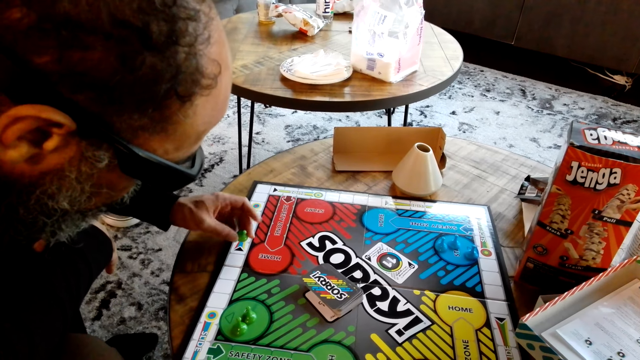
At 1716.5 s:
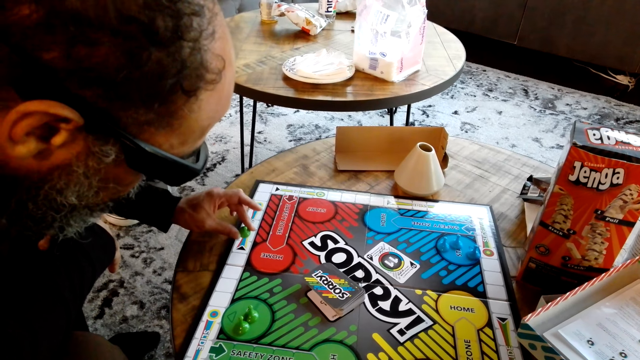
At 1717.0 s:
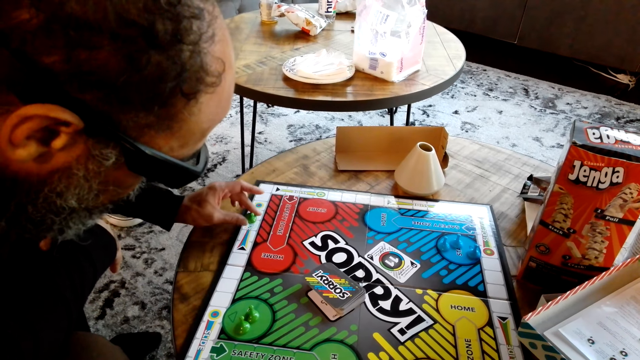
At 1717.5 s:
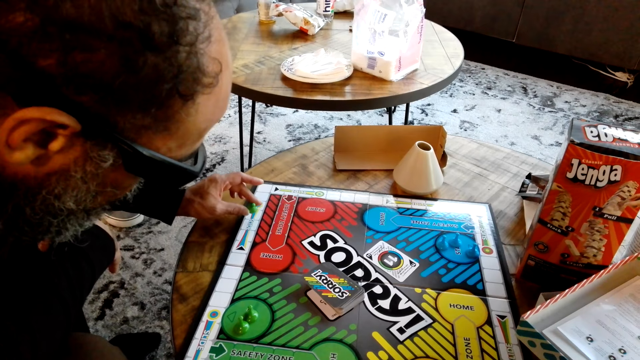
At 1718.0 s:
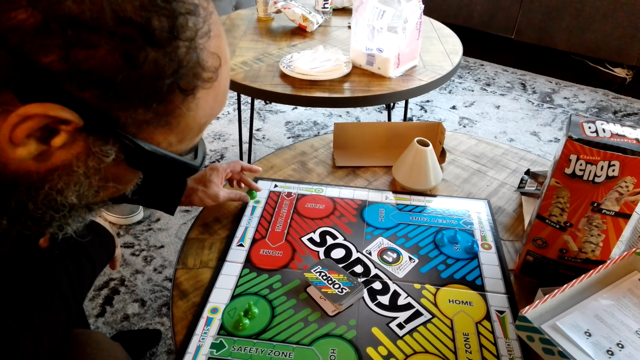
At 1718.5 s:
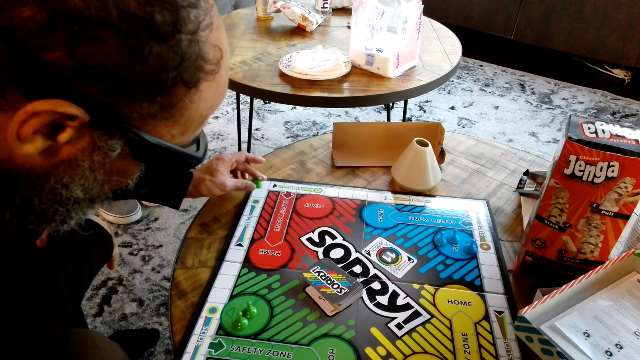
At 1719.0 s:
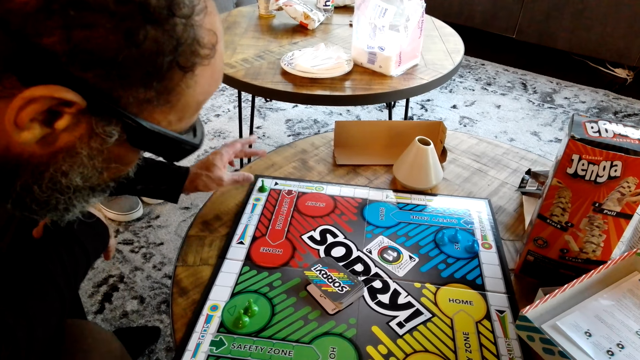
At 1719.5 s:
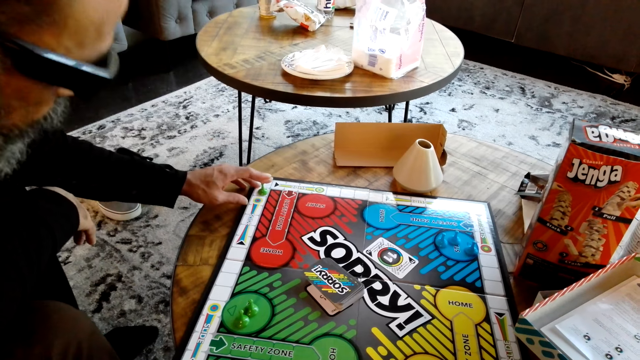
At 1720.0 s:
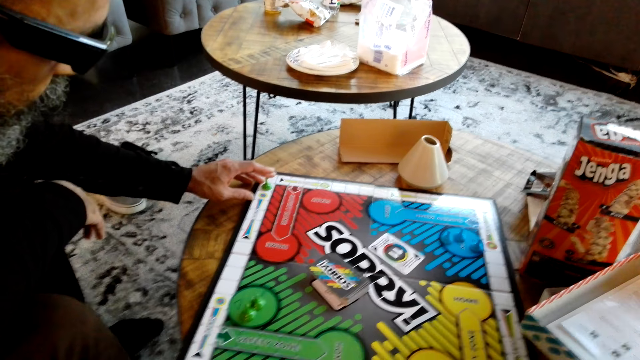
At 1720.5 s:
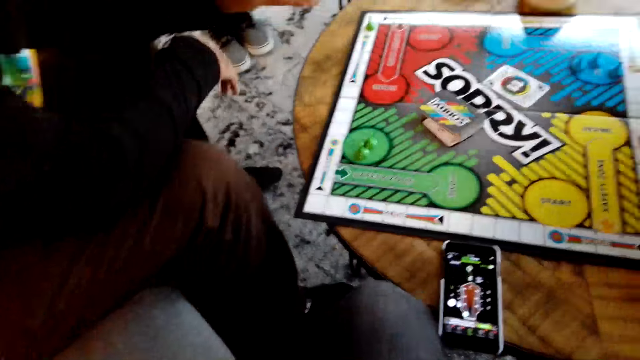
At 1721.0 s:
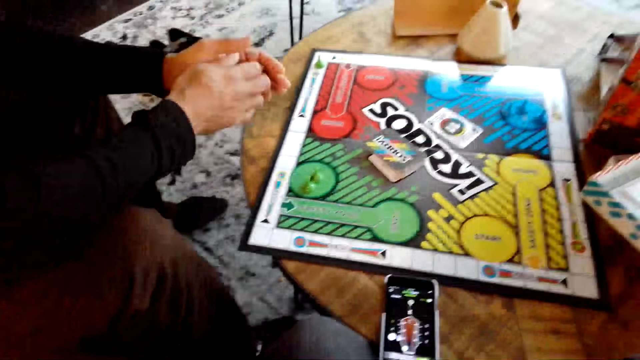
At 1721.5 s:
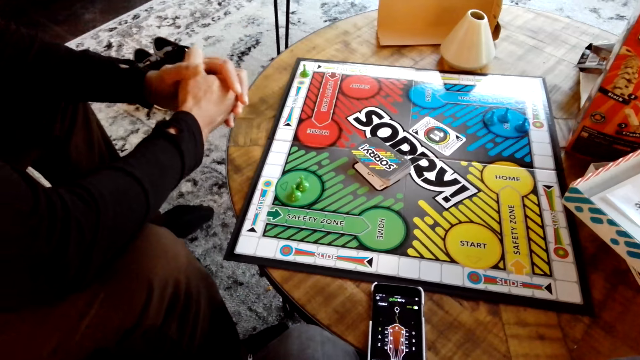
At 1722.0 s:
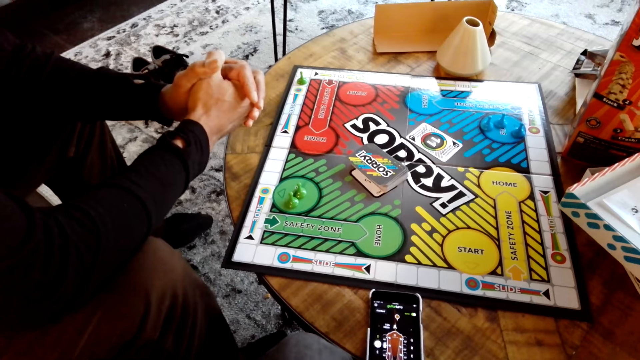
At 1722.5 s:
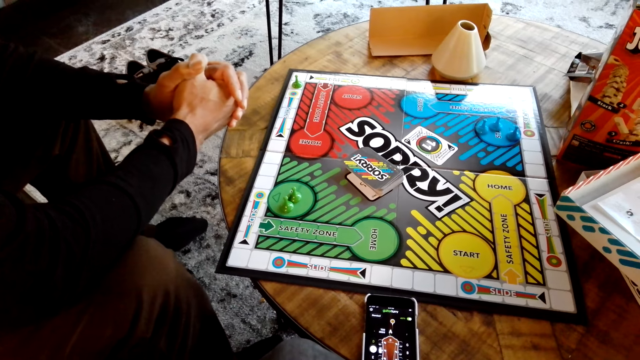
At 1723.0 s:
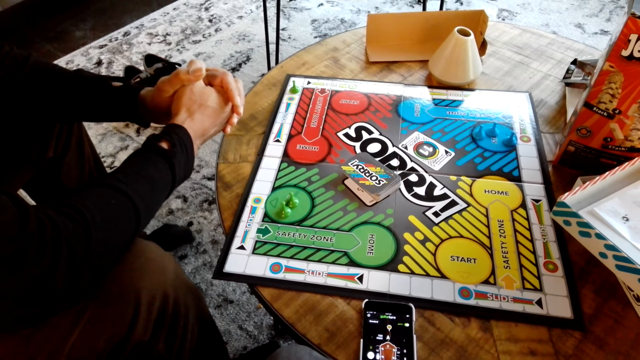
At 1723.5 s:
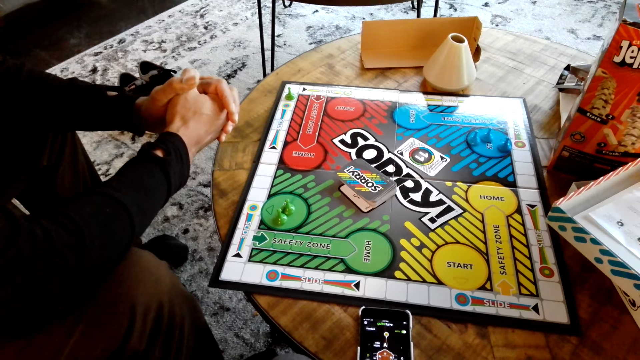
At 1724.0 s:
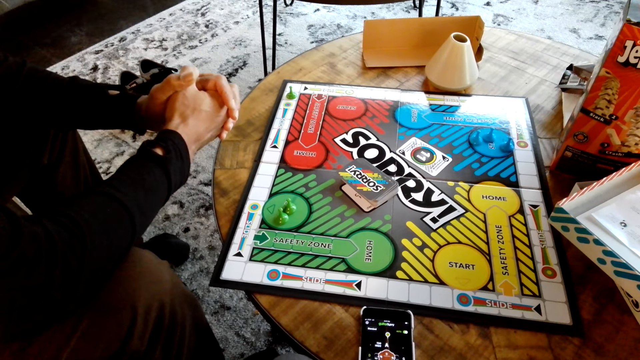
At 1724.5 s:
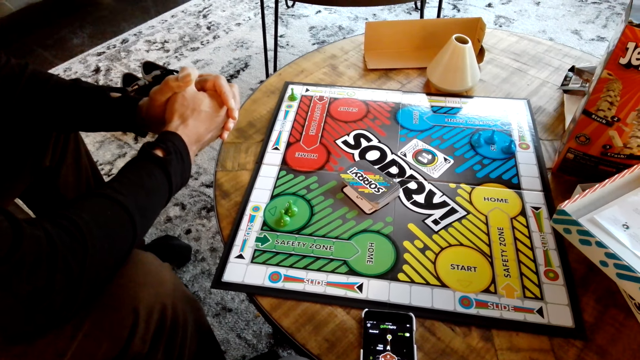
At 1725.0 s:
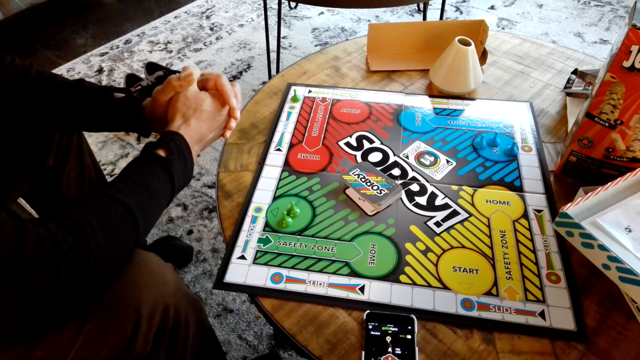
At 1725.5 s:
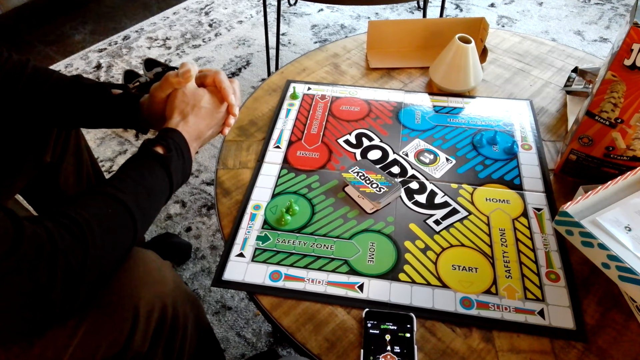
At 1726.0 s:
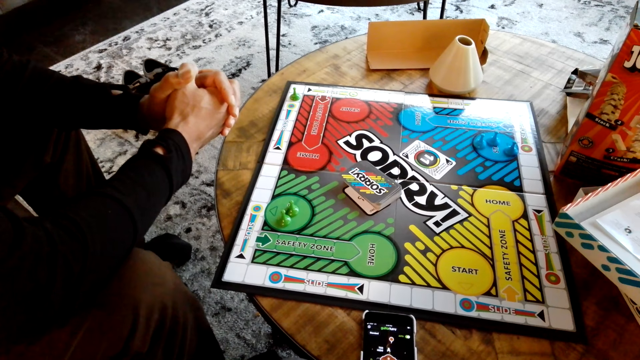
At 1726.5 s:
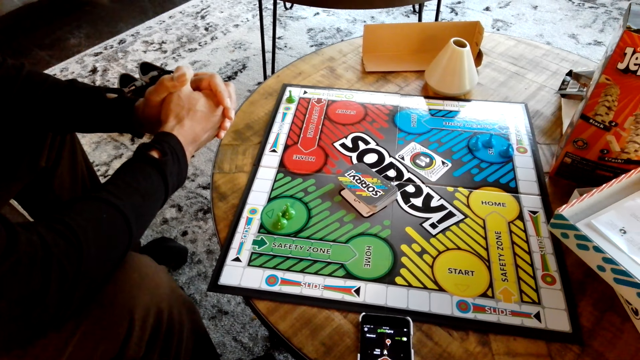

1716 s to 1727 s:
The man picks up something, moves something on the paper, moves around and puts his hands together. The camera wearer stares at the game.

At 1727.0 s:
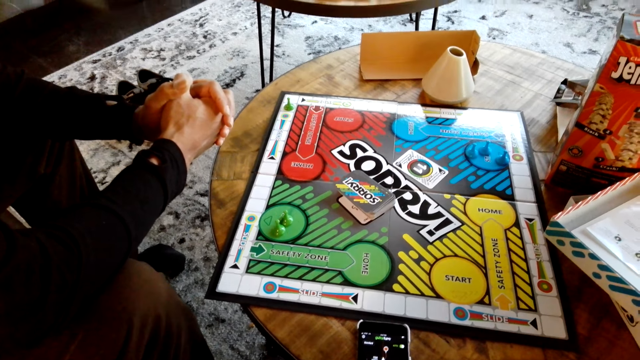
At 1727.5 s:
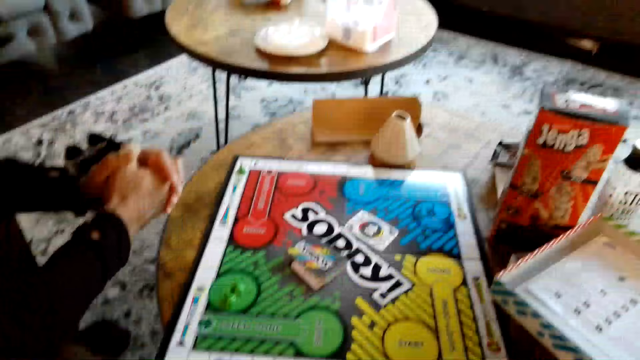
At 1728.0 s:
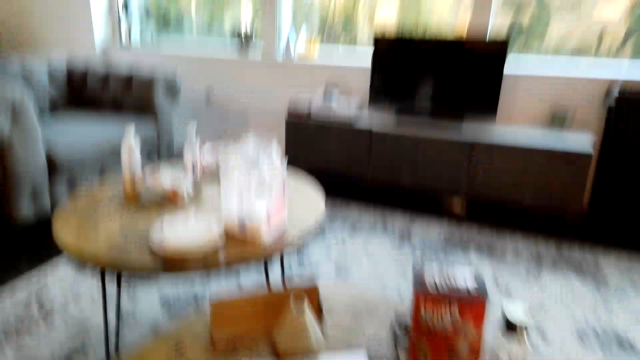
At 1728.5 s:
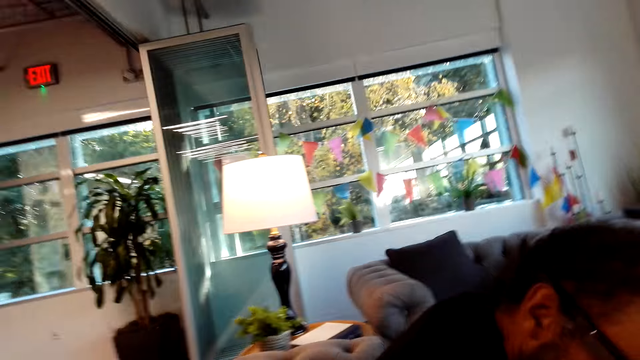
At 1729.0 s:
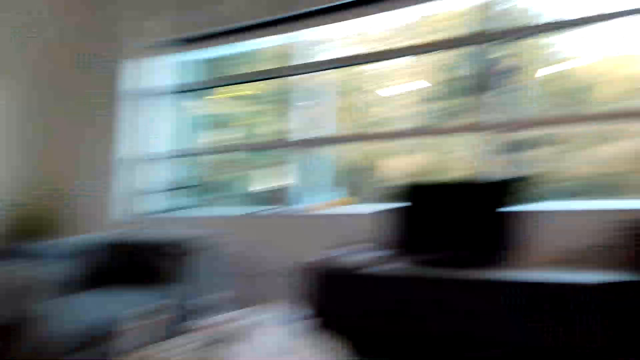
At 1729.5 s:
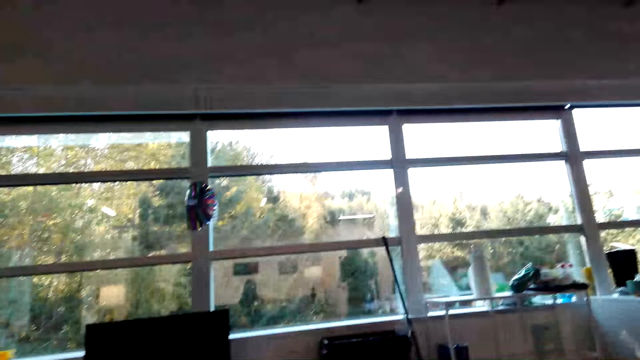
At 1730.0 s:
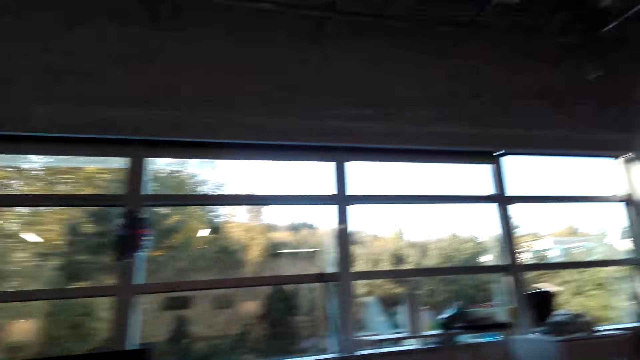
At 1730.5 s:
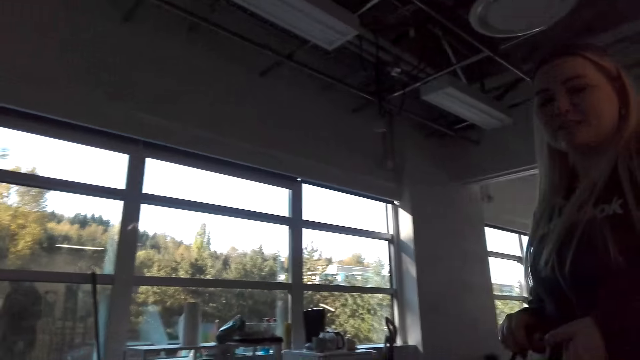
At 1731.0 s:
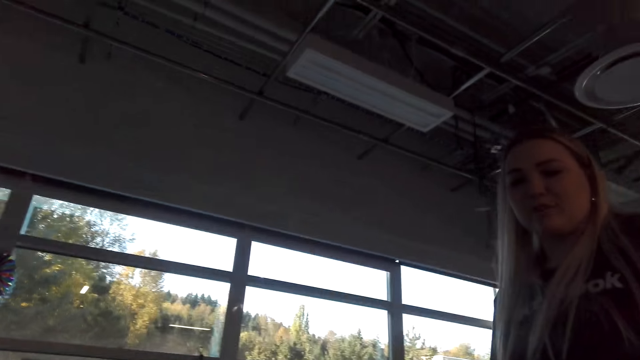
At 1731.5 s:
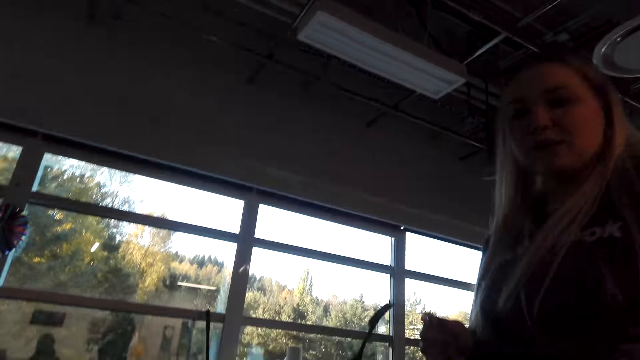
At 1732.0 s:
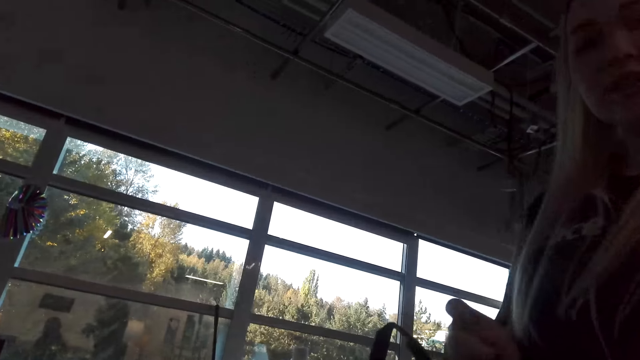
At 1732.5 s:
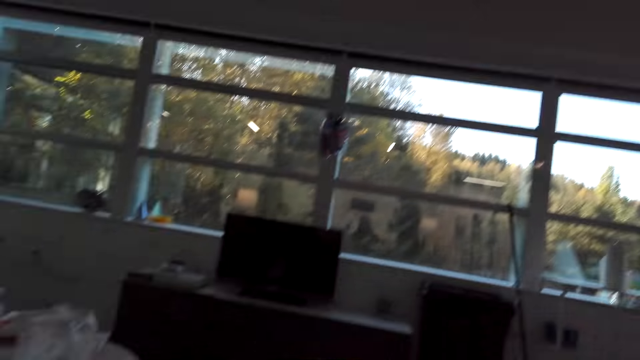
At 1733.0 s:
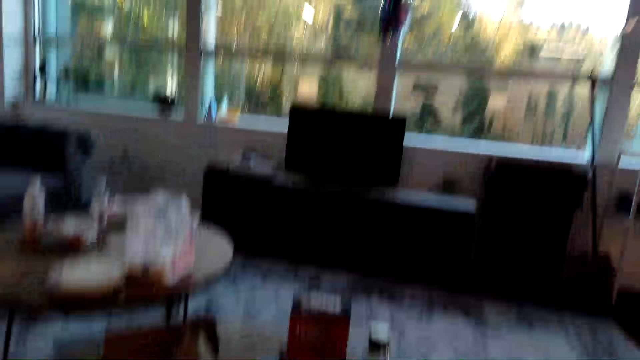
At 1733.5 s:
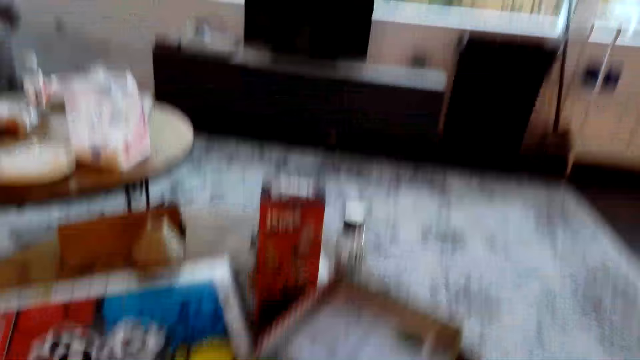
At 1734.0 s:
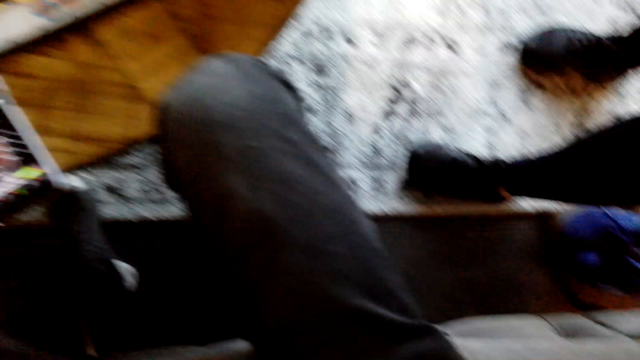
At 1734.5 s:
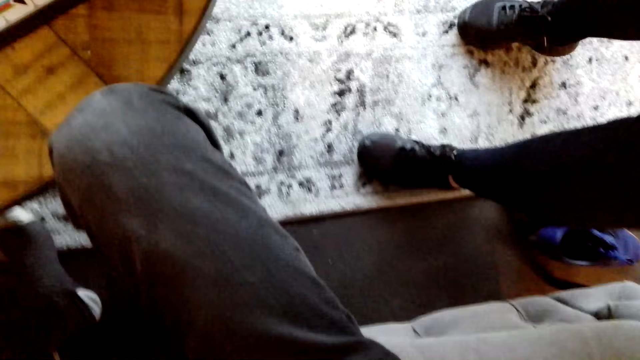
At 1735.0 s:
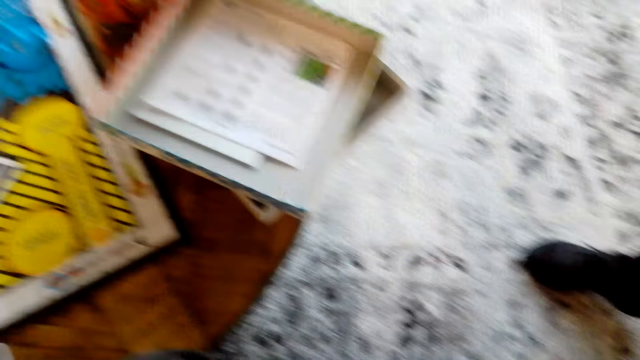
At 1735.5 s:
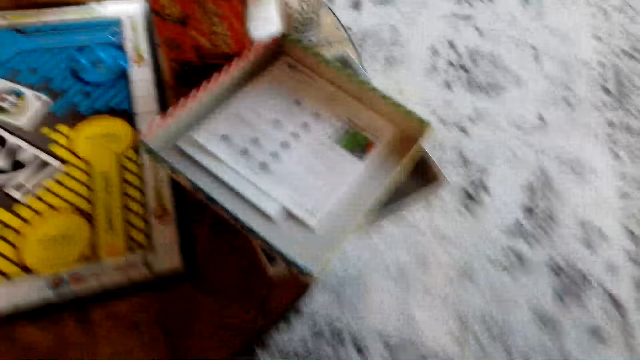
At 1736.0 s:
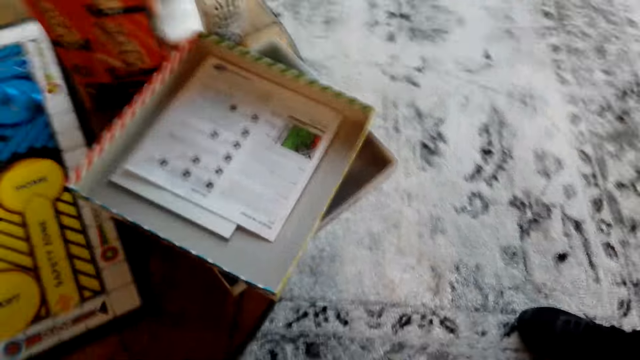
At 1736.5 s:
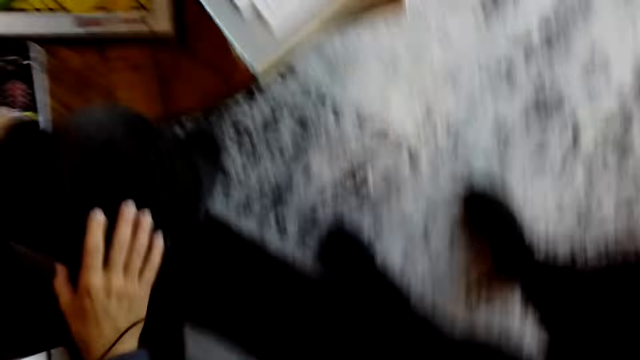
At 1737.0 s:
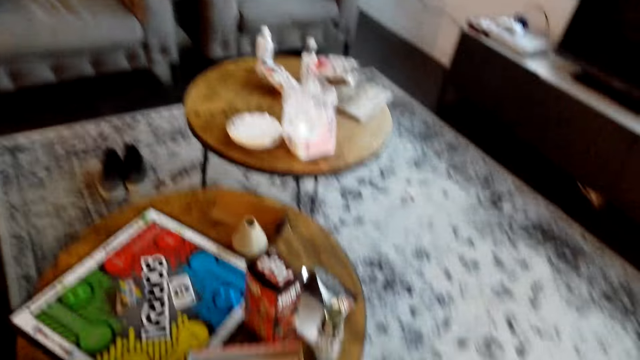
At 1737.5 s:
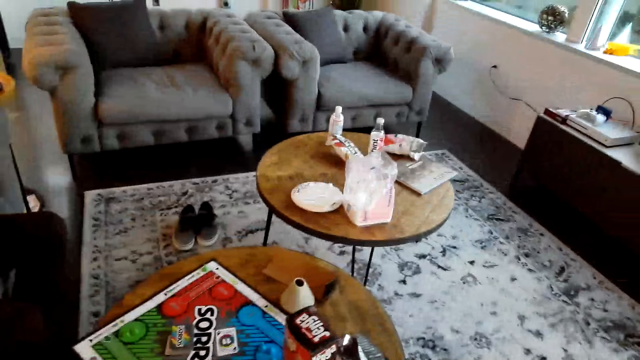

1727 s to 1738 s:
A man sits on the couch. A woman walks around. The woman stands near the camera wearer. The camera wearer fixes the camera on their head. The woman adjusts the camera wearer's camera. The camera wearer looks around and removes the camera from their head.
